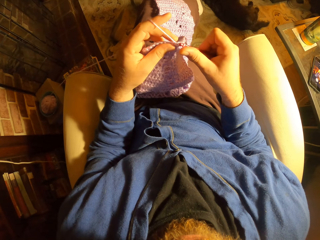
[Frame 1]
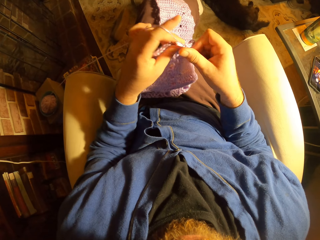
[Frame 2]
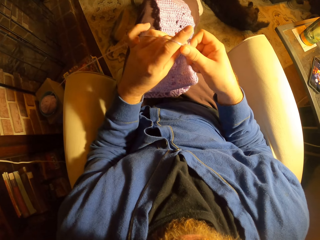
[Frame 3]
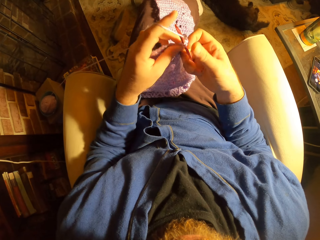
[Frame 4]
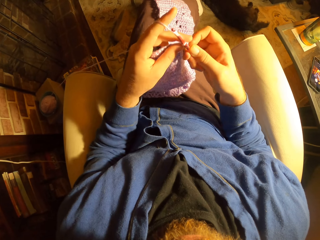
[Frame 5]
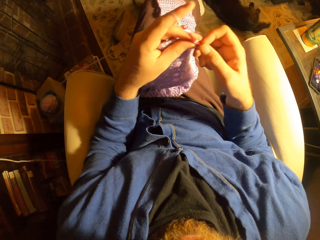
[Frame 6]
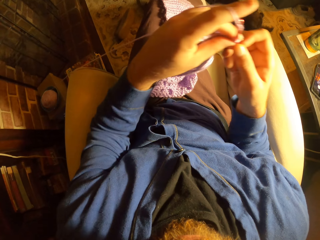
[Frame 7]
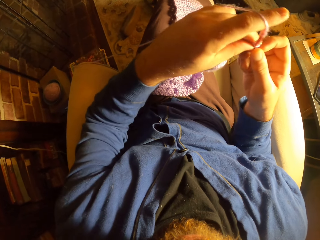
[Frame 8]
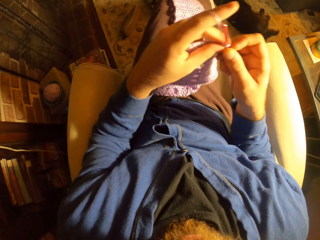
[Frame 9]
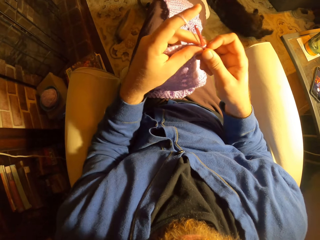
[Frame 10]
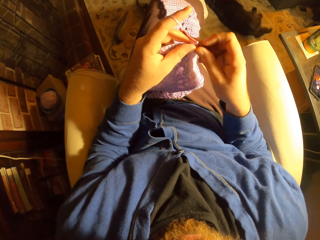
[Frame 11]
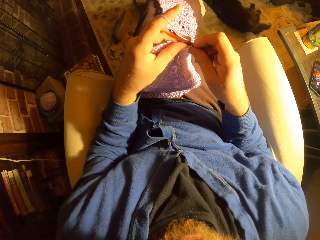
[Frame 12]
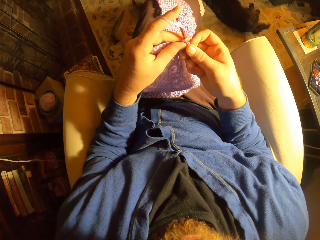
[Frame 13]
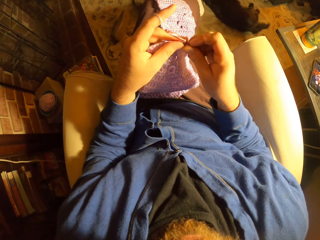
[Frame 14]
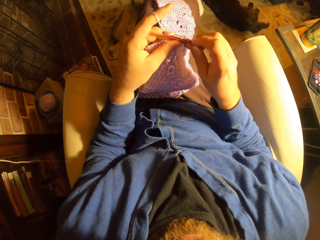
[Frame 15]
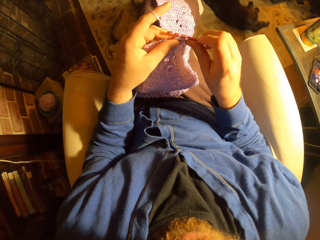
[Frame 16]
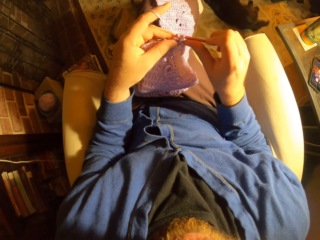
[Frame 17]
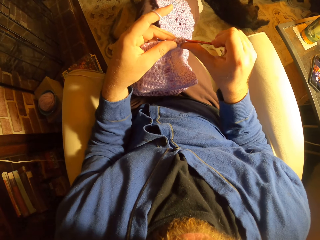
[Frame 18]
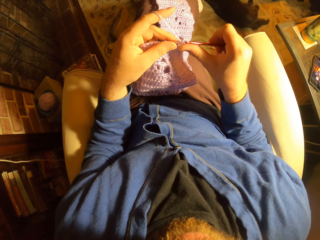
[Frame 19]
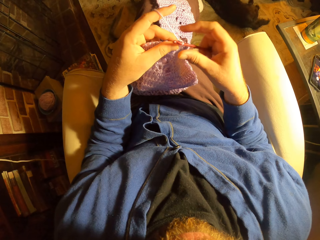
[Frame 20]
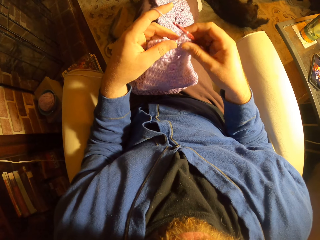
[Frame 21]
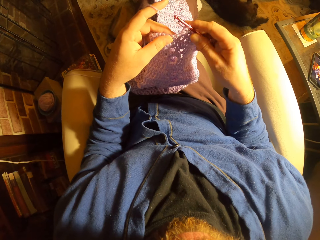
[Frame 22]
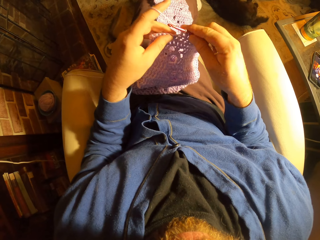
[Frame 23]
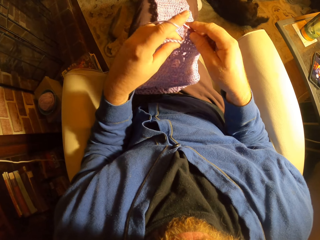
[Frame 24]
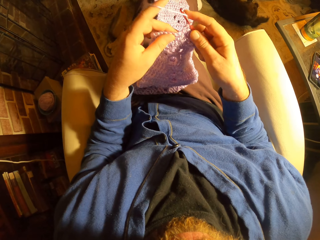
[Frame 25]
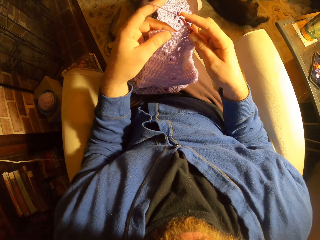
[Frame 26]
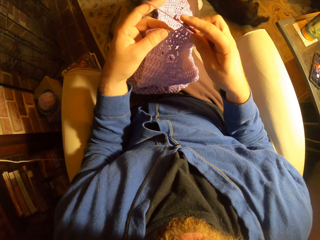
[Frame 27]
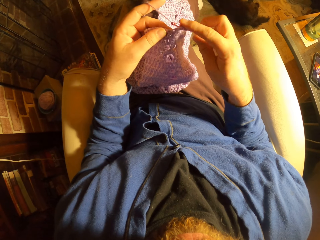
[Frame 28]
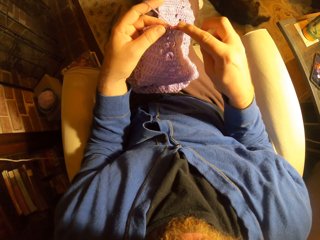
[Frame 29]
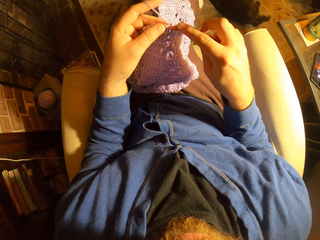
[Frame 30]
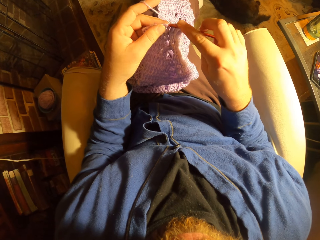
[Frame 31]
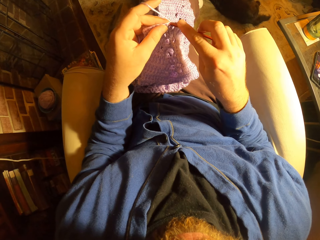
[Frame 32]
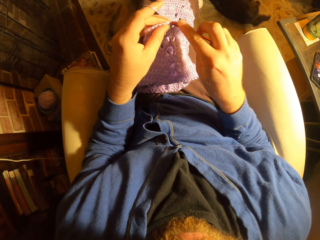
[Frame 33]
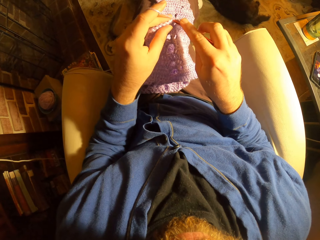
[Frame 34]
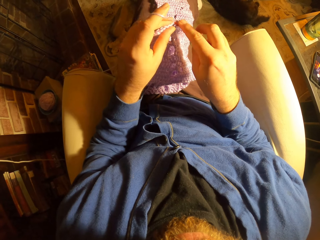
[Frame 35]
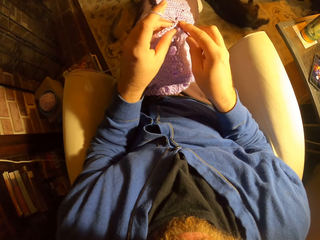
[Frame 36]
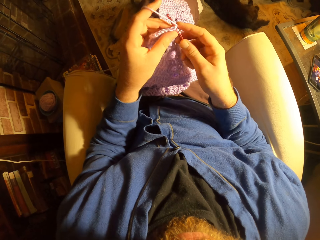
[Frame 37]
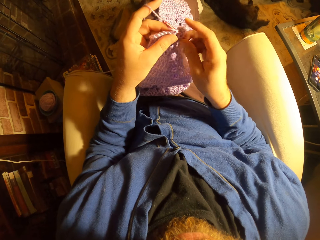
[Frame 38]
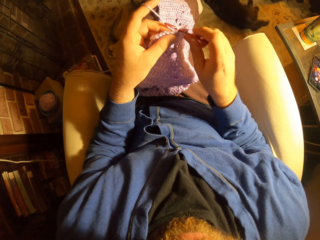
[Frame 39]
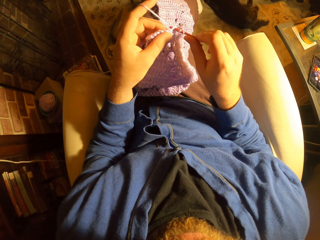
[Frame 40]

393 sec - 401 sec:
The camera wearer adjusts her left hand. She crochets with the yarn.

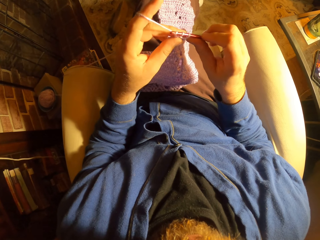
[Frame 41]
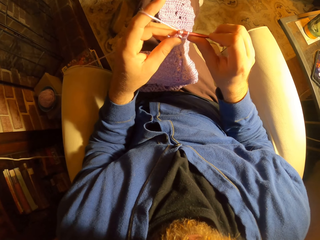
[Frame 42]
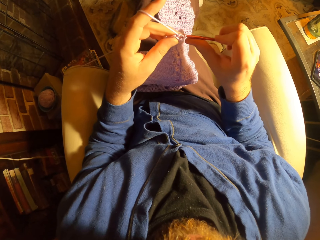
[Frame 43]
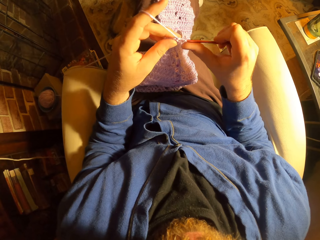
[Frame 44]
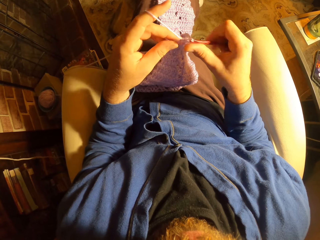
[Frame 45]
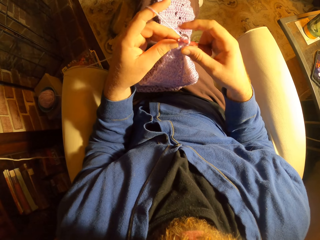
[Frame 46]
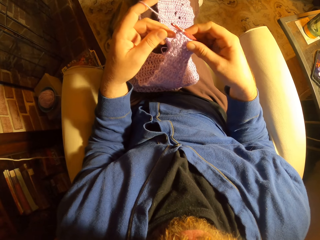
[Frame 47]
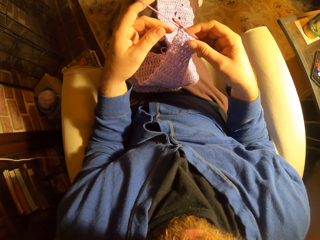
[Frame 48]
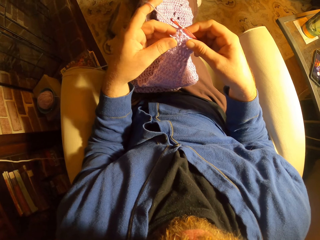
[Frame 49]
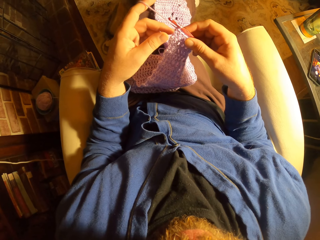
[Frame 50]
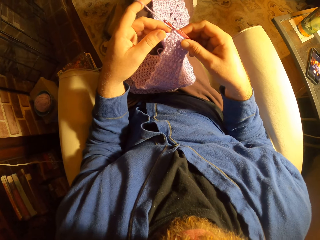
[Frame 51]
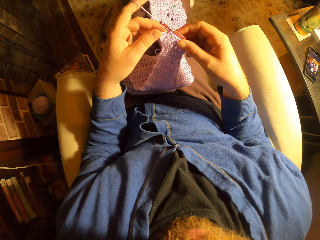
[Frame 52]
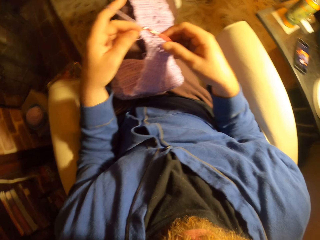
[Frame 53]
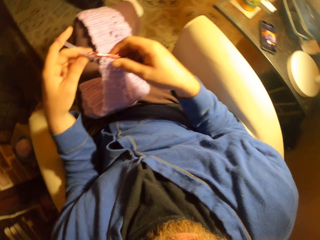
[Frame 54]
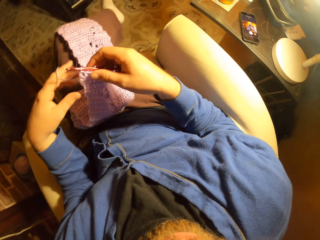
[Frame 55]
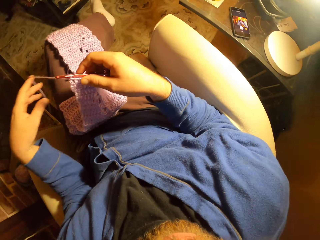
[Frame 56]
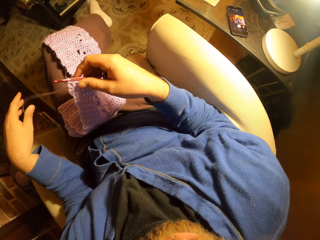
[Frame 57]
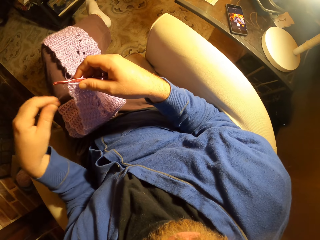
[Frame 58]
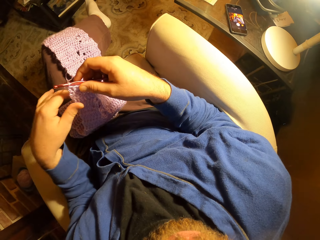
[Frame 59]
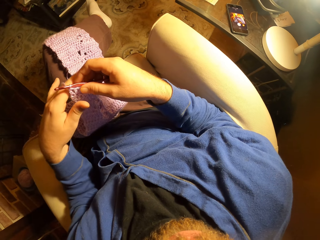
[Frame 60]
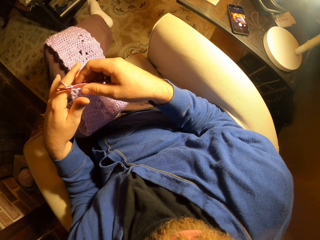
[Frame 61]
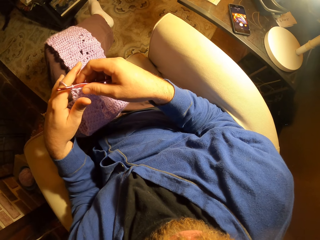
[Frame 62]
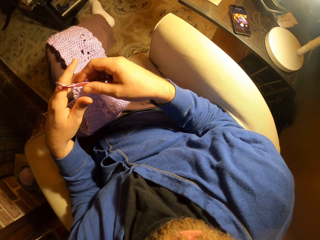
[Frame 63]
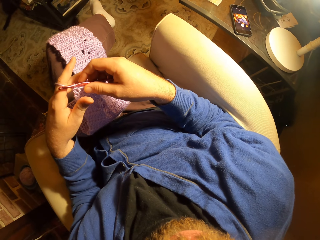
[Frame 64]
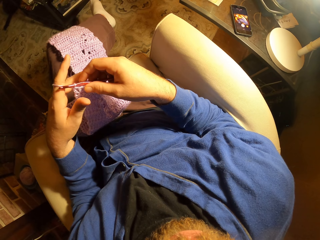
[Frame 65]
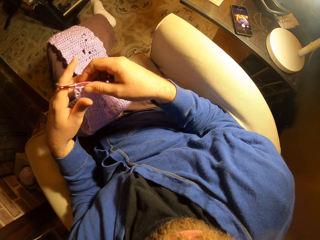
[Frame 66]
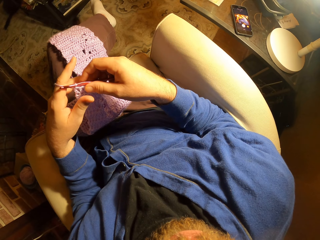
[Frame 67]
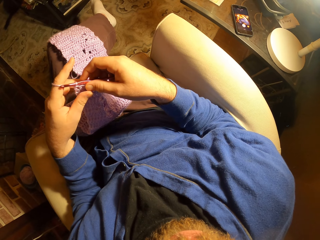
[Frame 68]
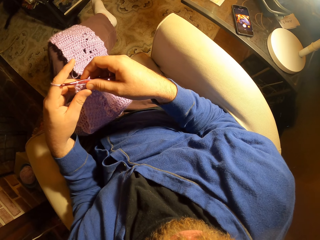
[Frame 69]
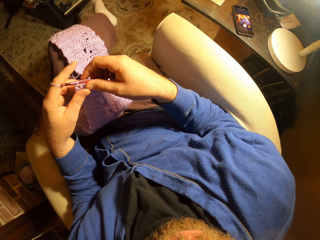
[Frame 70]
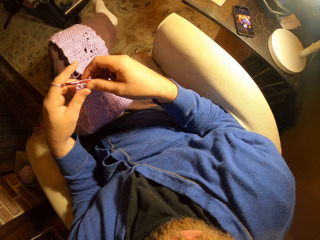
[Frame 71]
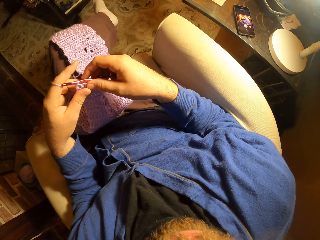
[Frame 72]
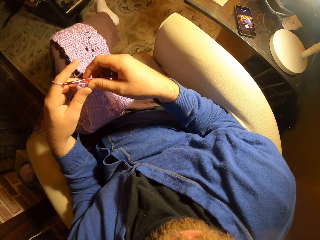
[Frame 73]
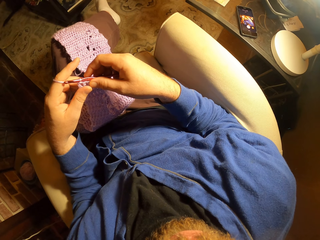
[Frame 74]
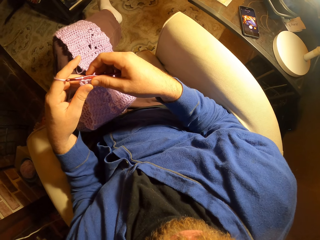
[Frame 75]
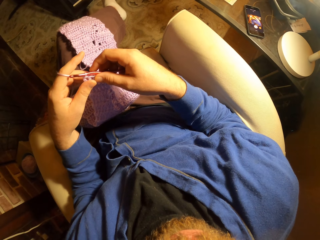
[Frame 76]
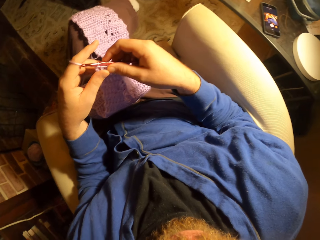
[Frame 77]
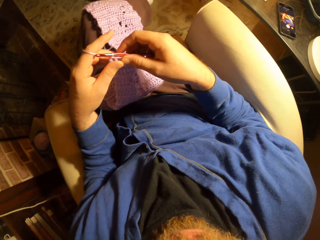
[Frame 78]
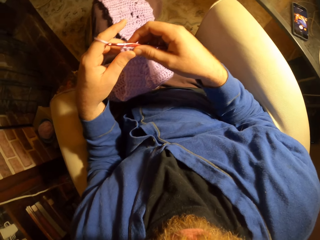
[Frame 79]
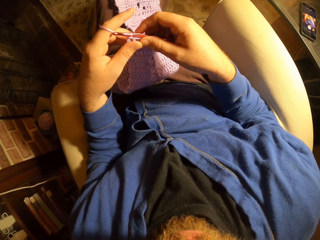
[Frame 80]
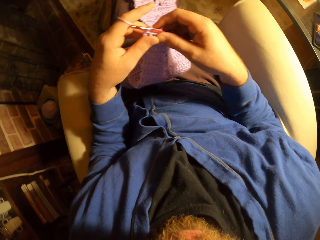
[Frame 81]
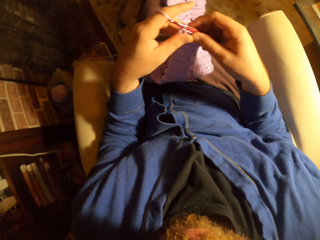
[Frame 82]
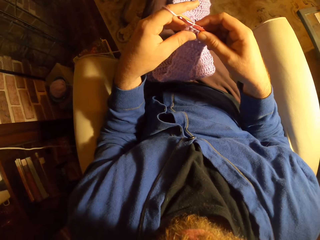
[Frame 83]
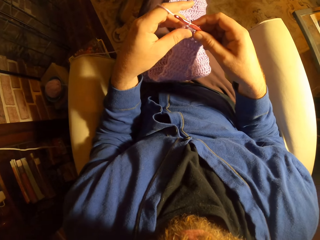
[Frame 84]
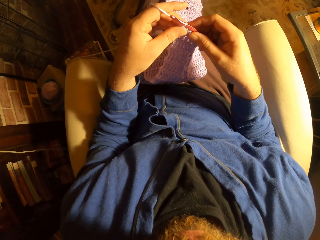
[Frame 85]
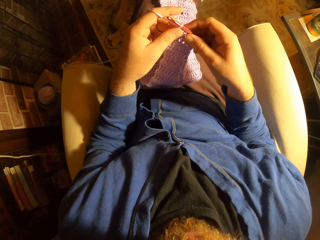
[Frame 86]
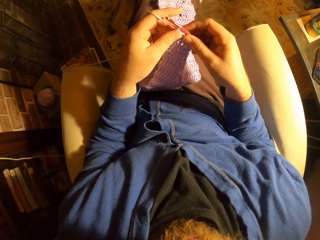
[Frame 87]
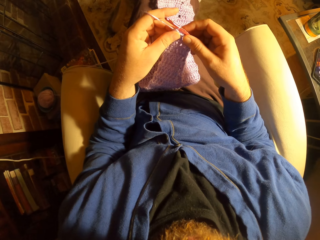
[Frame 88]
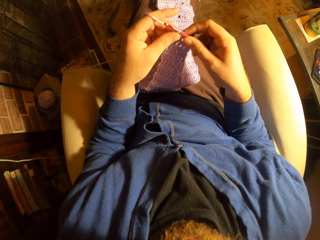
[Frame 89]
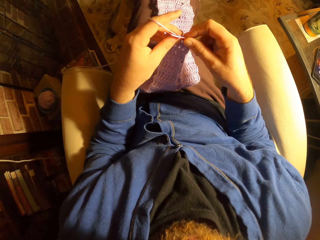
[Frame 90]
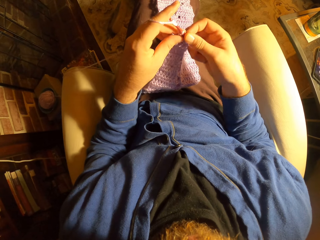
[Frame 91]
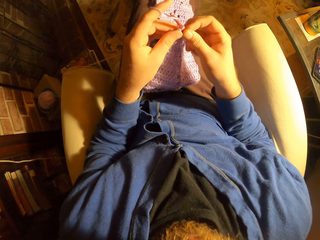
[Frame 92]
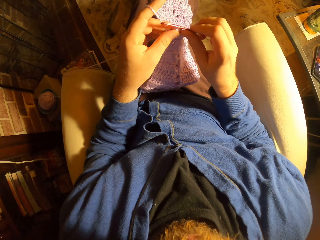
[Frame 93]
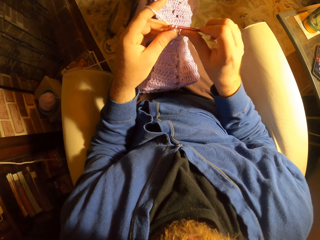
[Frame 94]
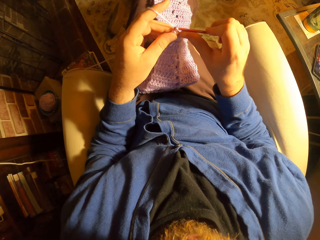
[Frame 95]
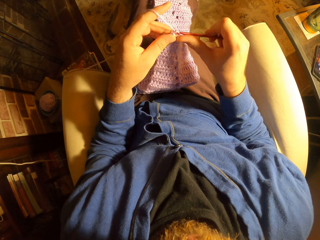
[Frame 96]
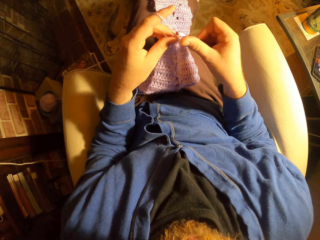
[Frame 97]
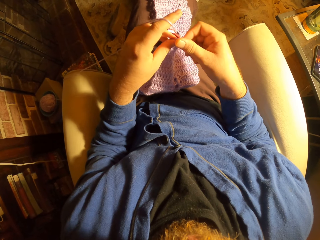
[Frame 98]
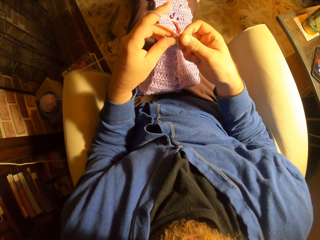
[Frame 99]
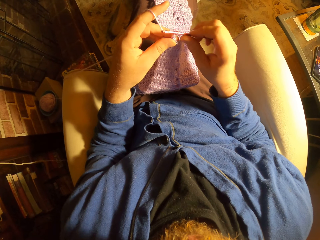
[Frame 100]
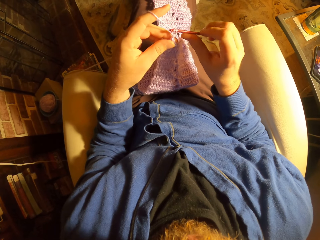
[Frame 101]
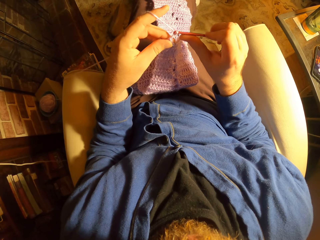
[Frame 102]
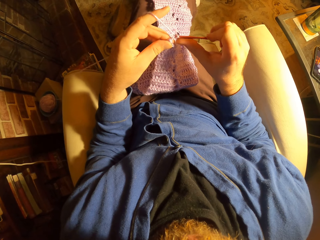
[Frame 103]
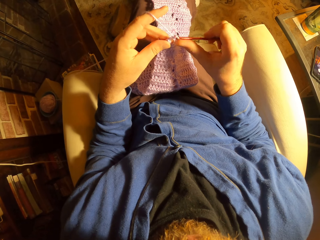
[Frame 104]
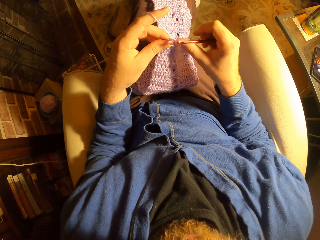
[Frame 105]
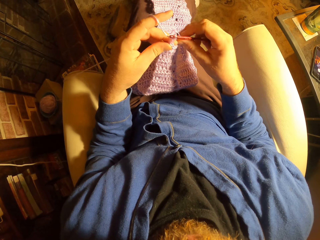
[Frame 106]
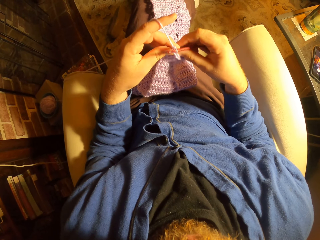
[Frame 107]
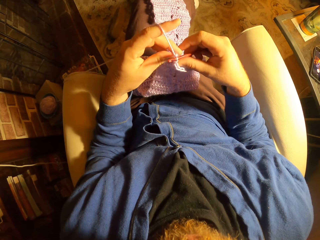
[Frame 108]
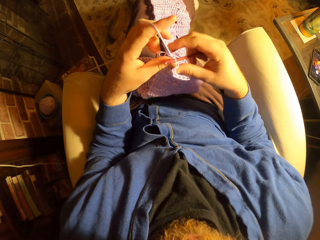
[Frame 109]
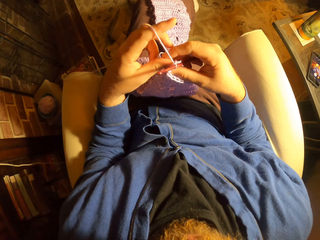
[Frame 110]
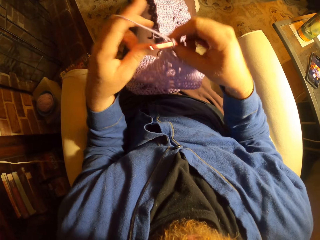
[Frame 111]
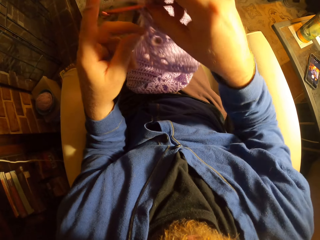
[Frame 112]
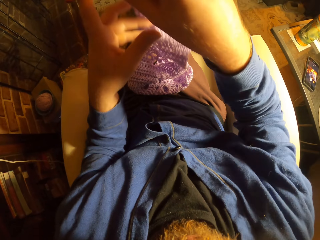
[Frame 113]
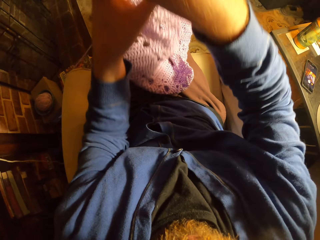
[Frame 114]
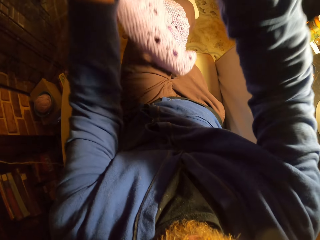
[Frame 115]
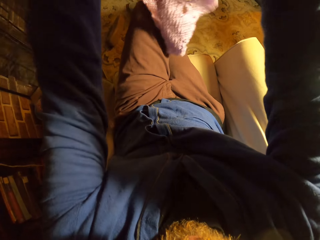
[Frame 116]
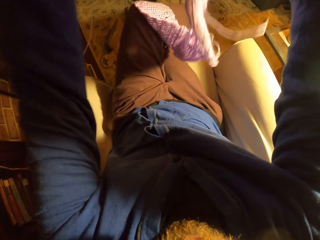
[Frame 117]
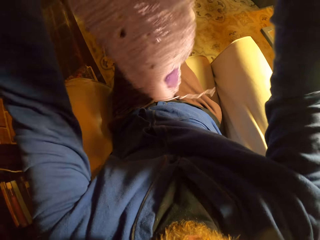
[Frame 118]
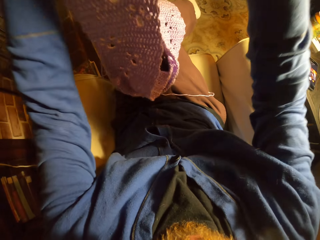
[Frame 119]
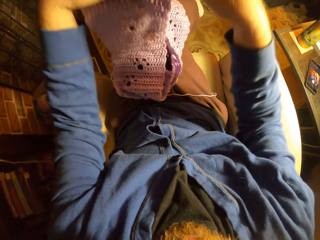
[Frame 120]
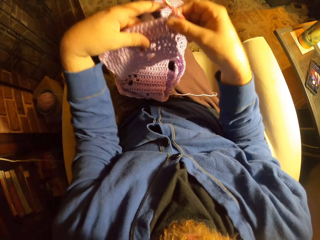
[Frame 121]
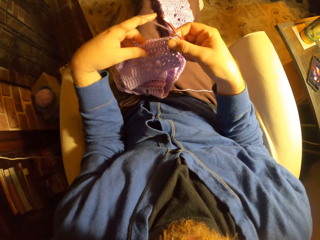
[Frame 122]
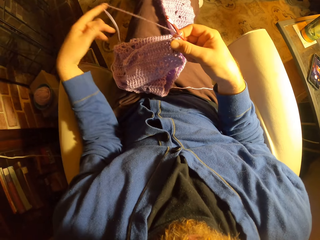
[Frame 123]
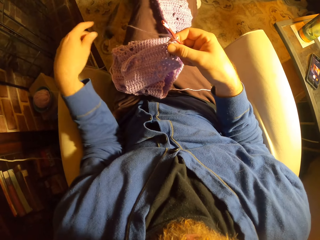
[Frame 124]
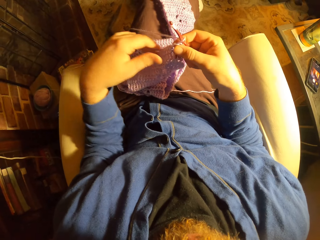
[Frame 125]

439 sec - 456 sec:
The camera wearer checks the crochet in her hands. She looks at a phone on a table by her side. She turns around. She sews a piece of yarn using crochet. She adjusts the crochet with her two hands. She straightens the piece of yarn.
